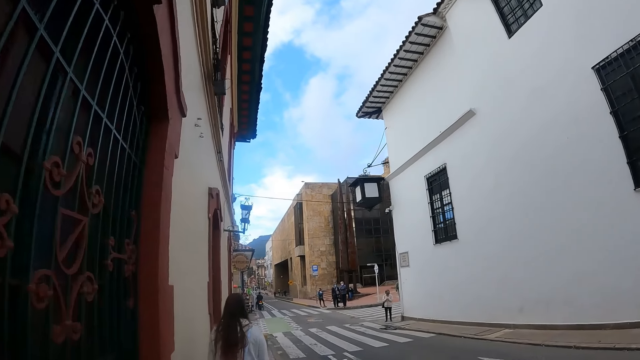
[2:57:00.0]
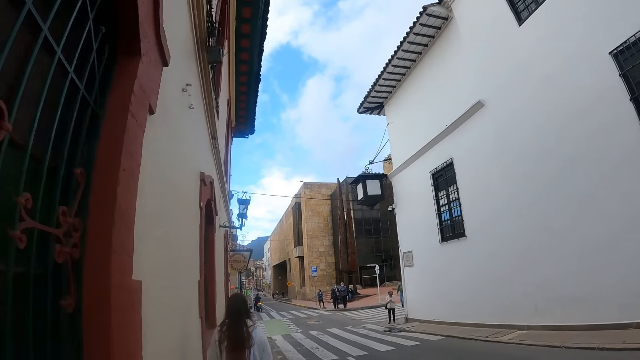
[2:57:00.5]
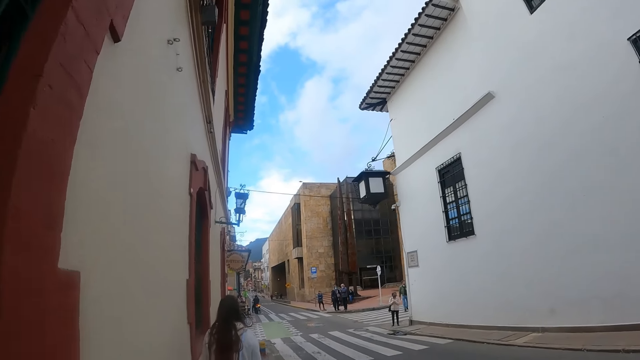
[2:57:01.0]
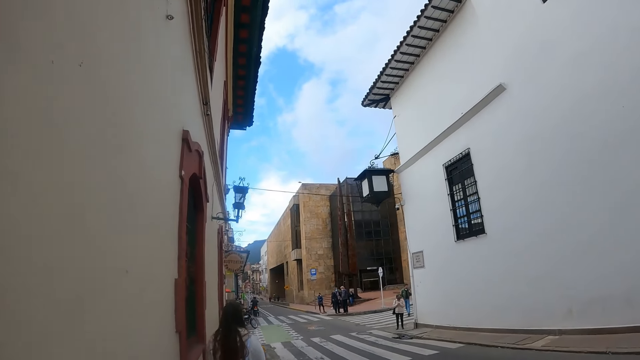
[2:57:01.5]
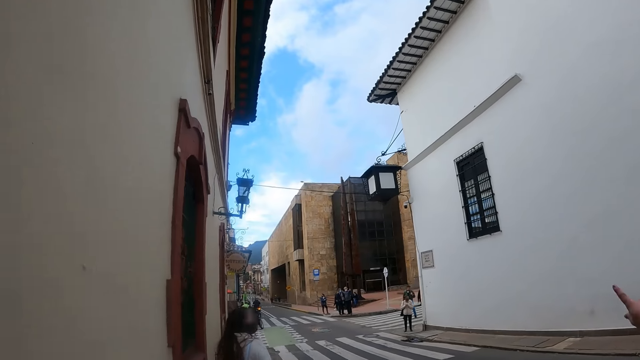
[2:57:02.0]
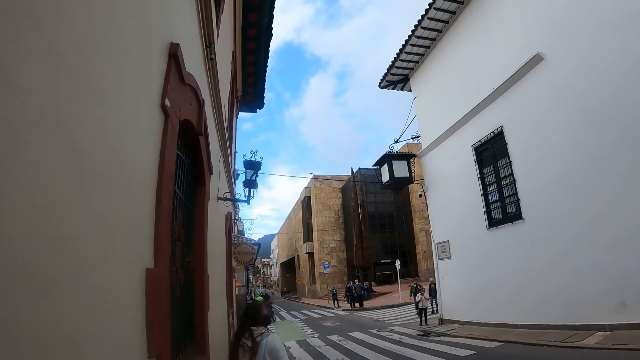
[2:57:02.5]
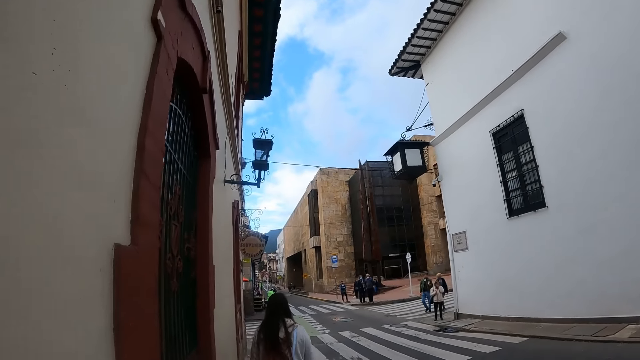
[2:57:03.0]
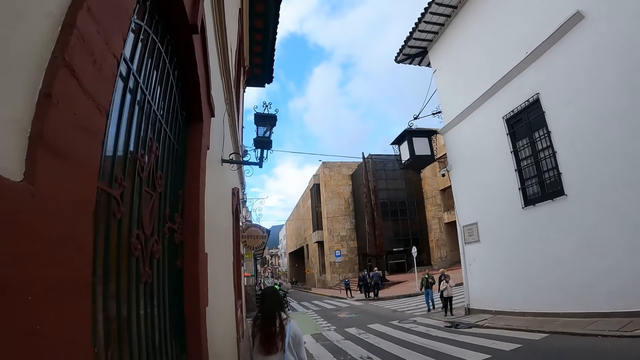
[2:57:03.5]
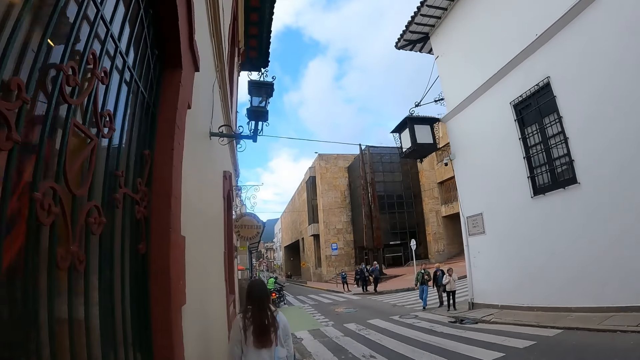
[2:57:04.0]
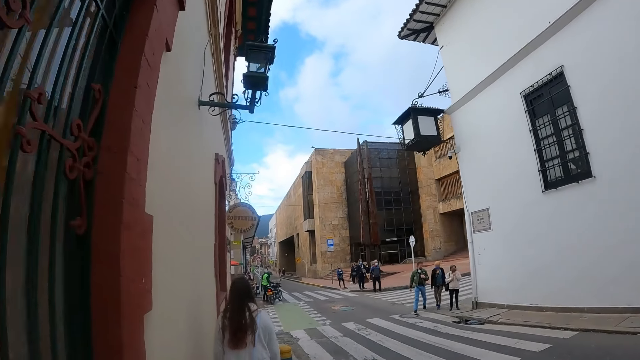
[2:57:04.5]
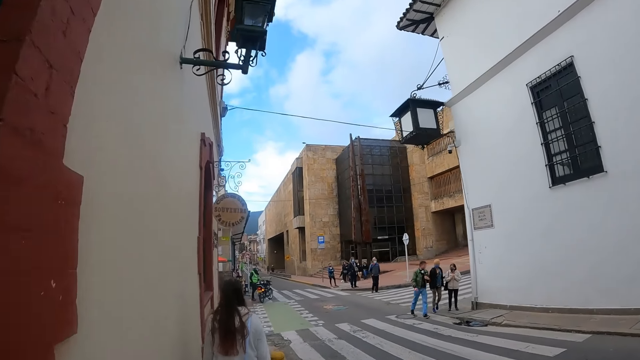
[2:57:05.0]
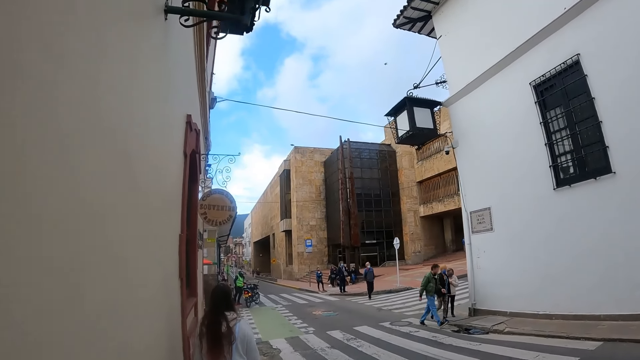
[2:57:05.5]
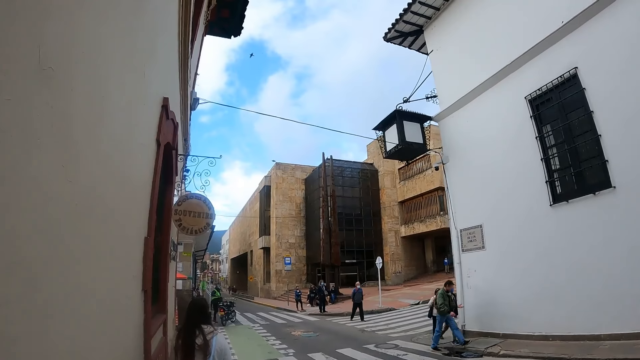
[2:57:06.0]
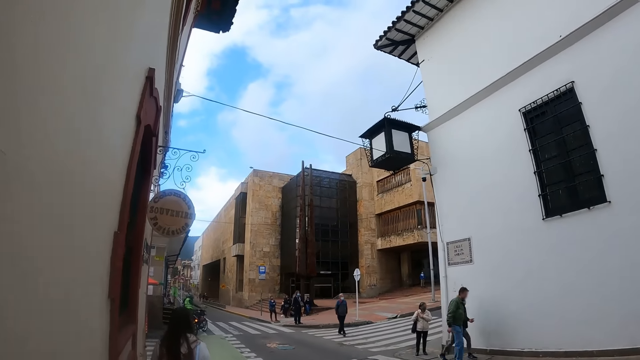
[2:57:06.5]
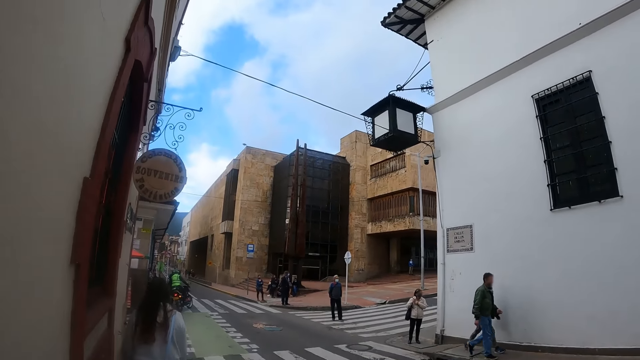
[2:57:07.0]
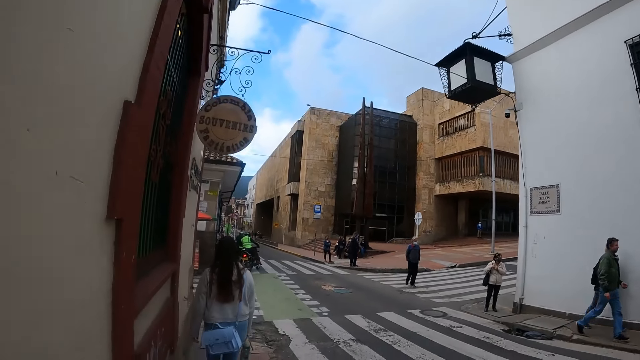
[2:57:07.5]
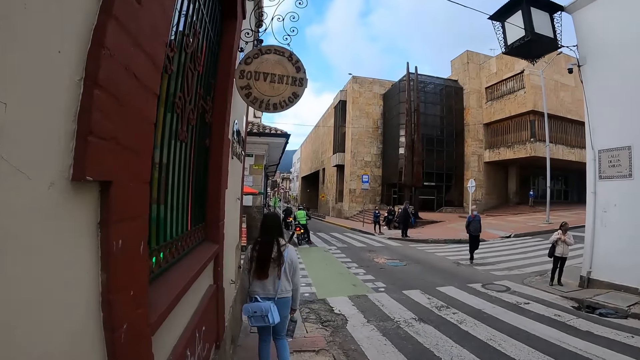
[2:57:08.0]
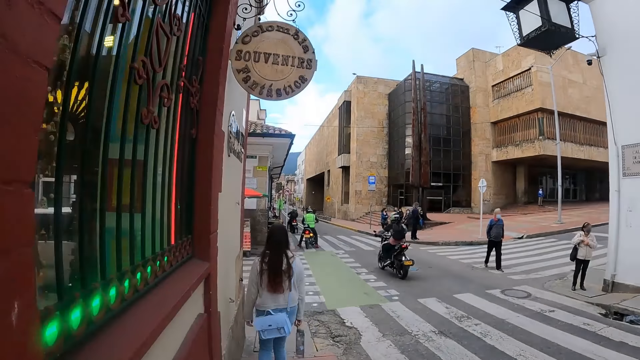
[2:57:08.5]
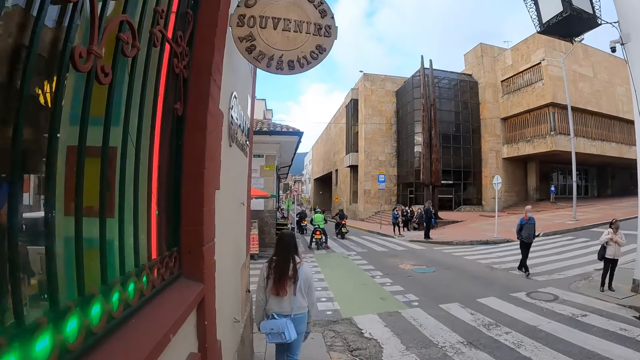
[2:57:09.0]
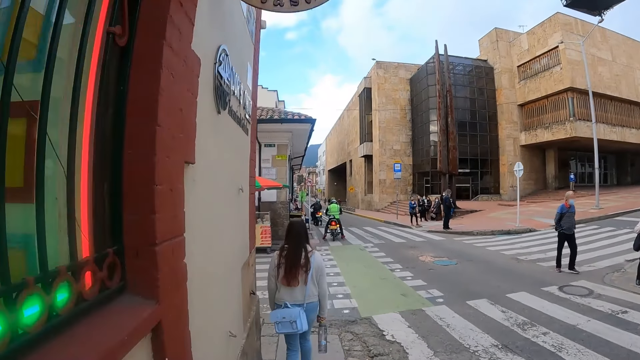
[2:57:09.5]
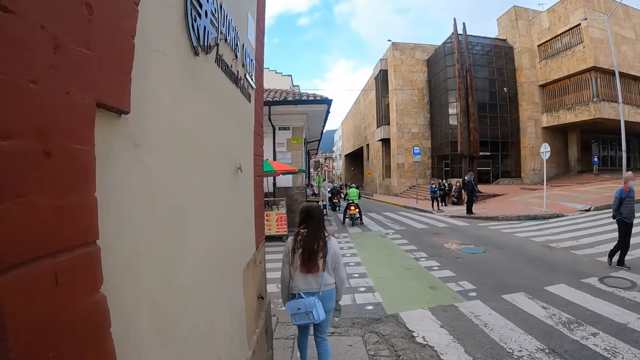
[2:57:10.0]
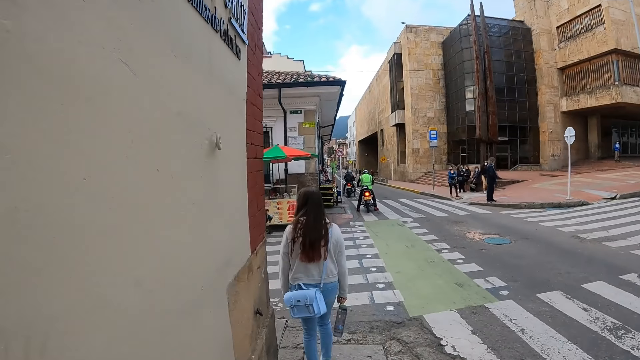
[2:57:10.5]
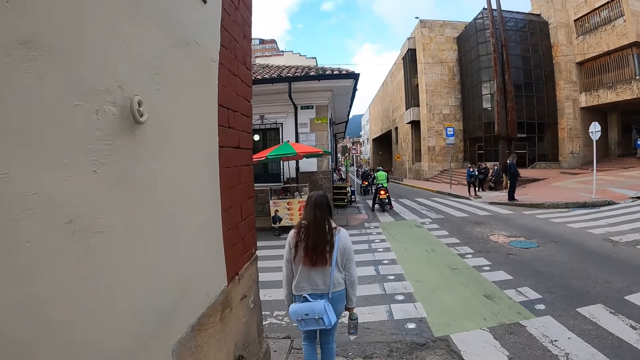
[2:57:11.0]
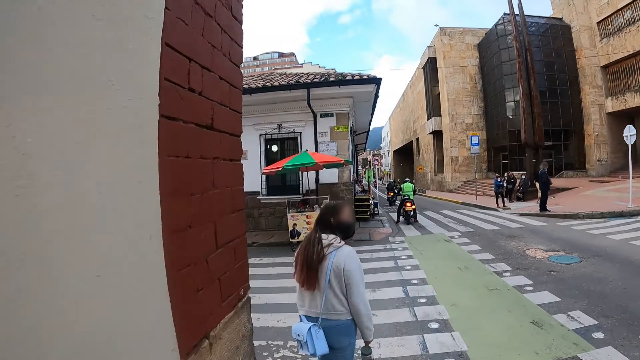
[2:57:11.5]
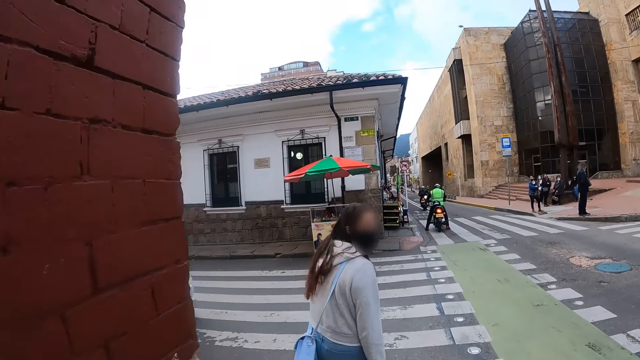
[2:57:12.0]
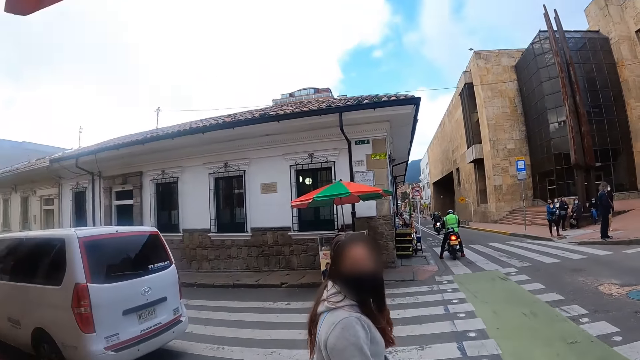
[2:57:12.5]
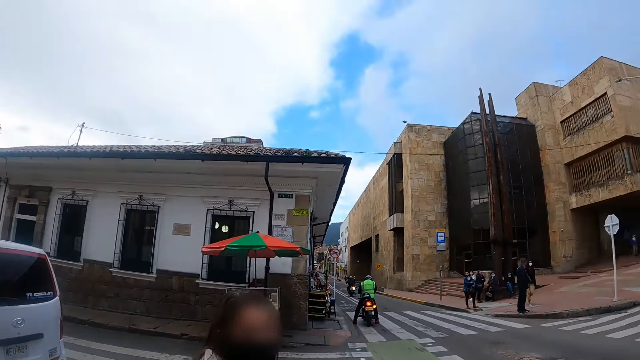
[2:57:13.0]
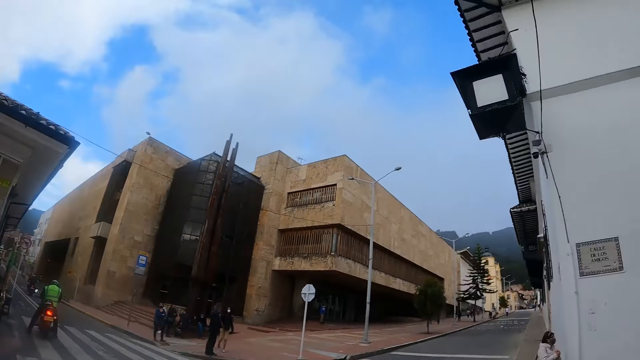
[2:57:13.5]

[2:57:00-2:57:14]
A person looks back. The person stops walking. The camera wearer stops walking and looks around.
